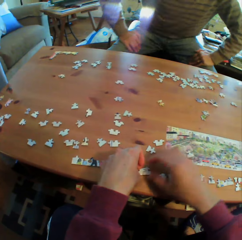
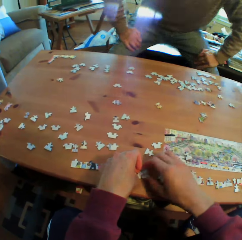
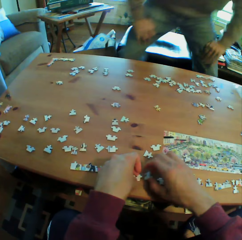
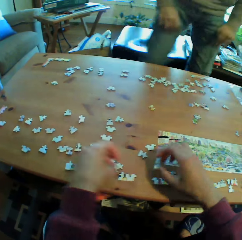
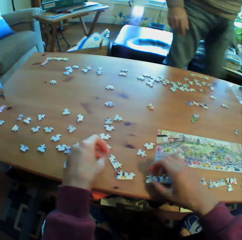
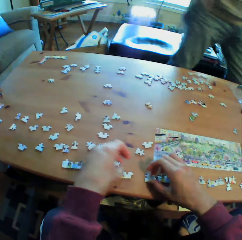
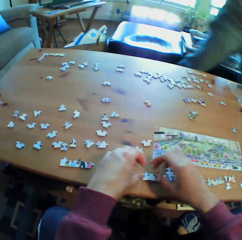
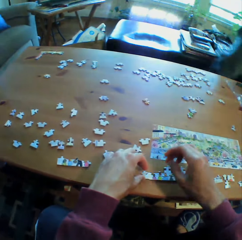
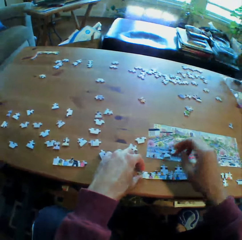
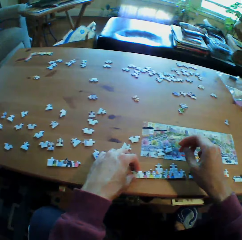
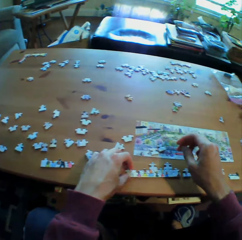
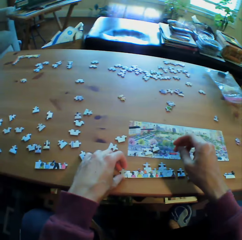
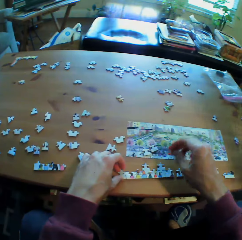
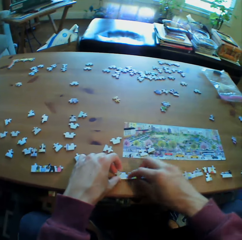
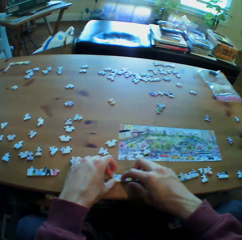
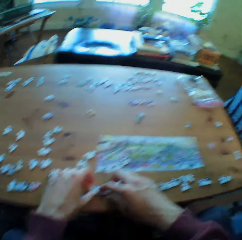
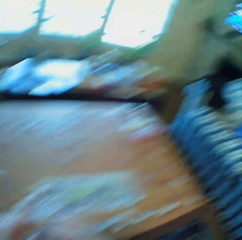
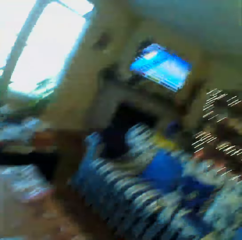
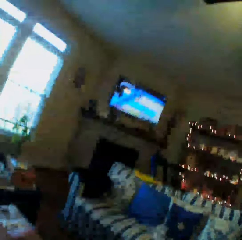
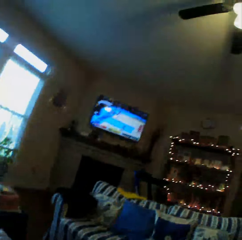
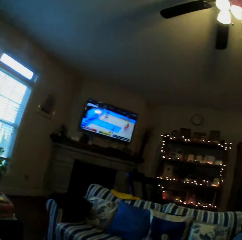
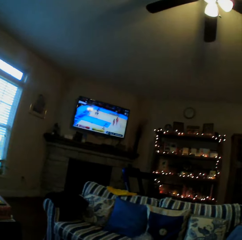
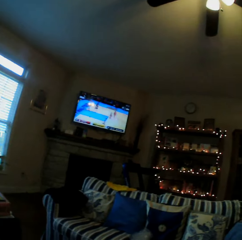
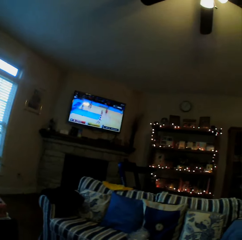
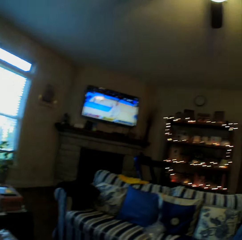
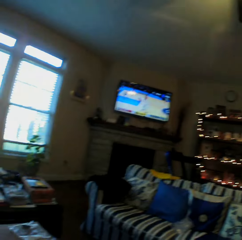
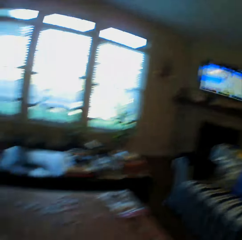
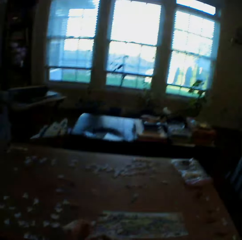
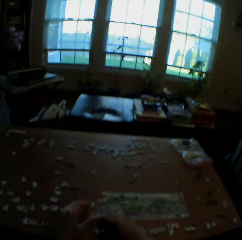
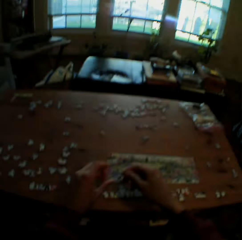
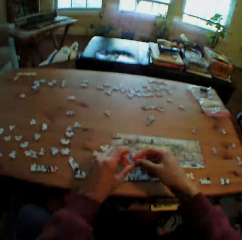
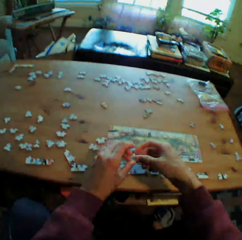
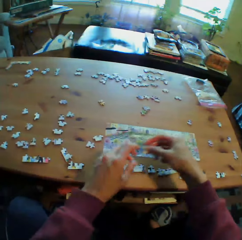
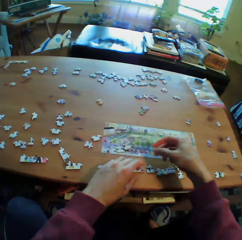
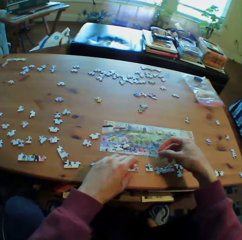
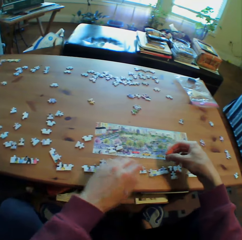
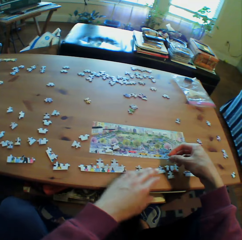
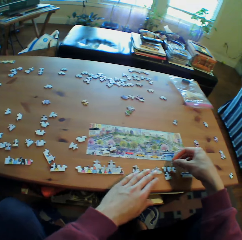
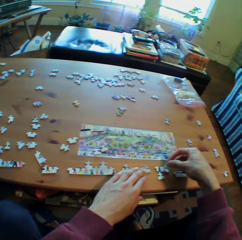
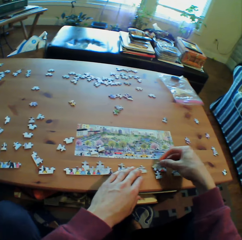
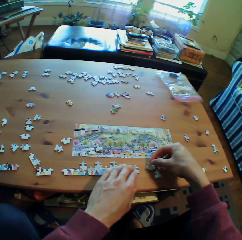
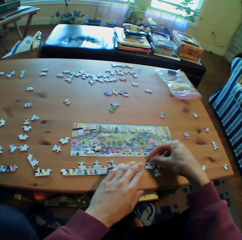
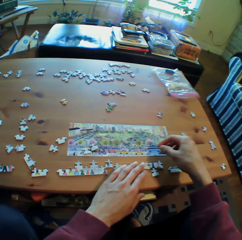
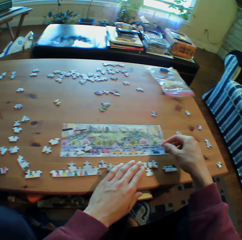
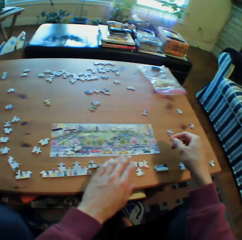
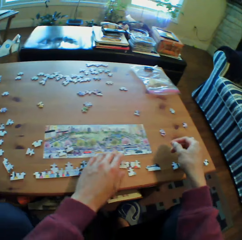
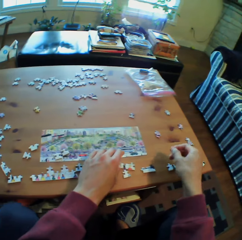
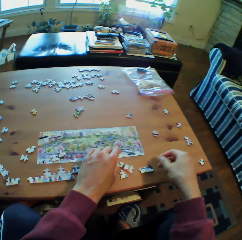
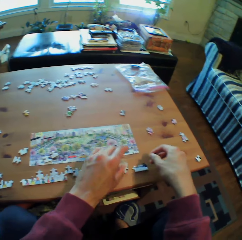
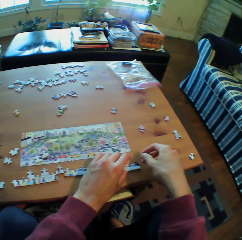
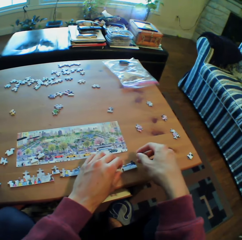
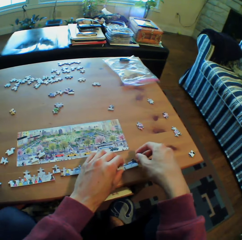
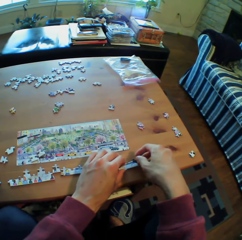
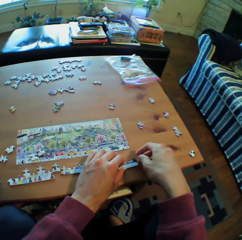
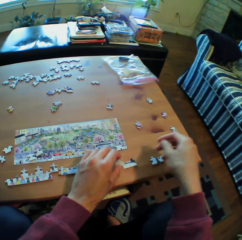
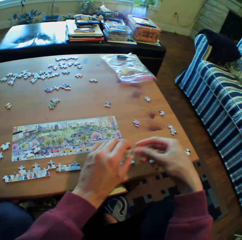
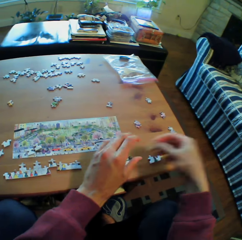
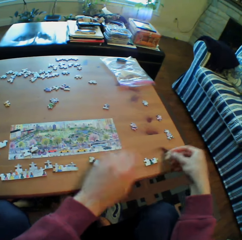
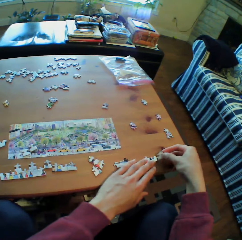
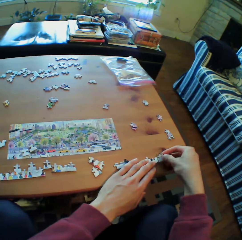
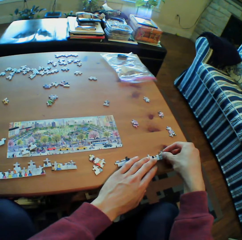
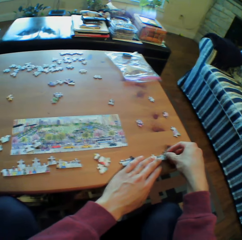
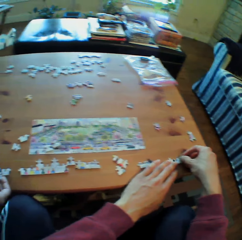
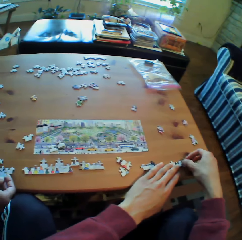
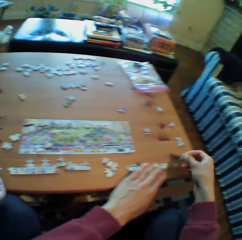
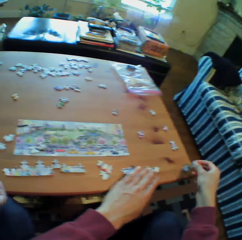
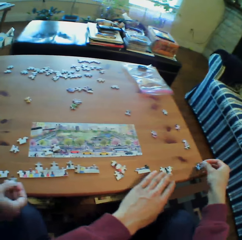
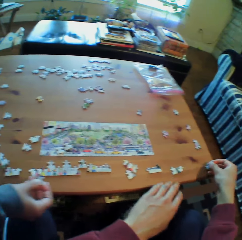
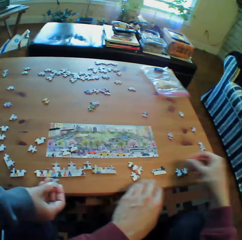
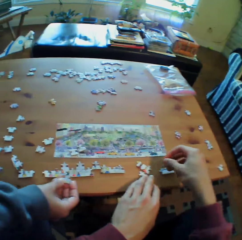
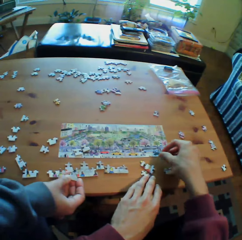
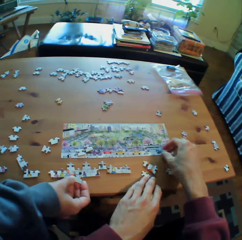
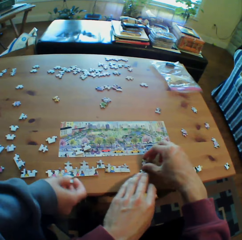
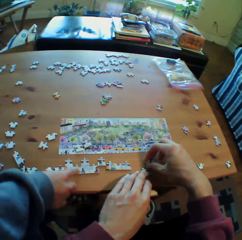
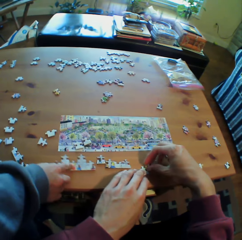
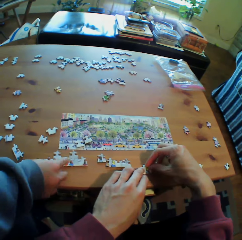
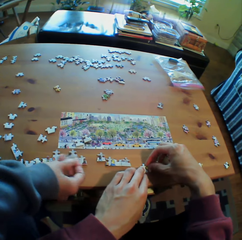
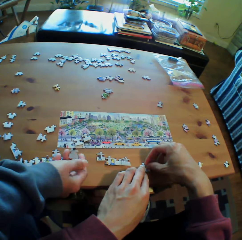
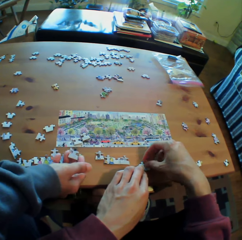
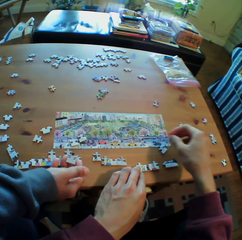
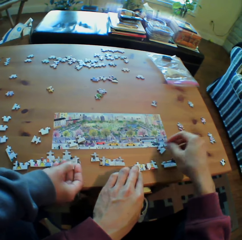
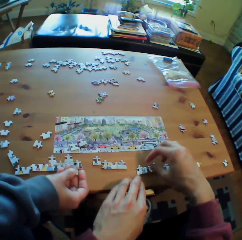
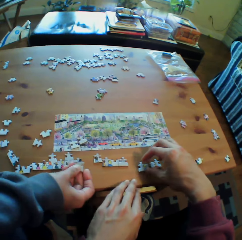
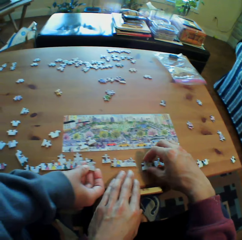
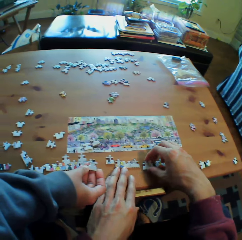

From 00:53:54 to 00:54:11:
A man stands. He walks around the room. The camera wearer arranges the puzzles on the table. Another man holds a puzzle in his hand.

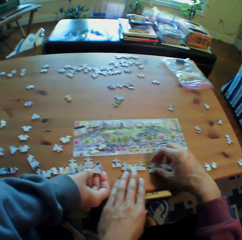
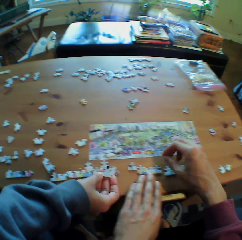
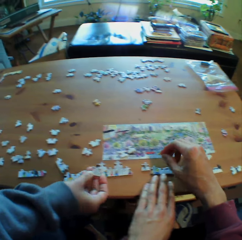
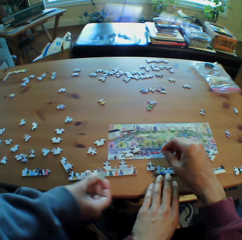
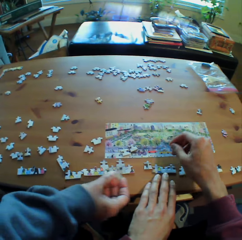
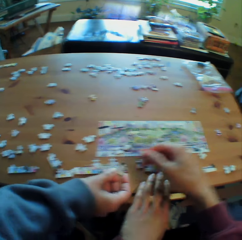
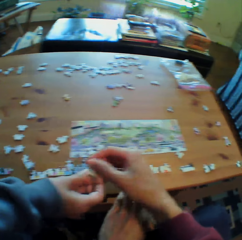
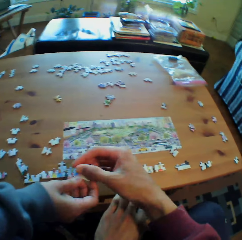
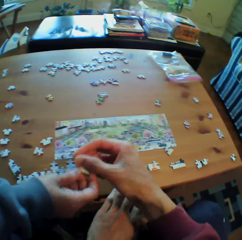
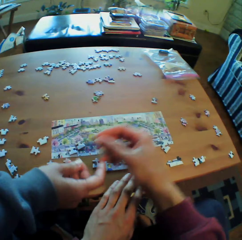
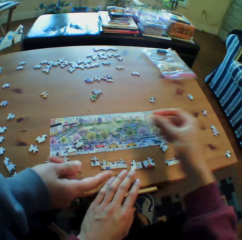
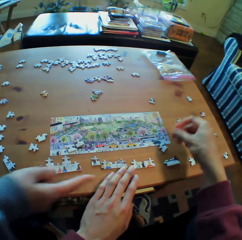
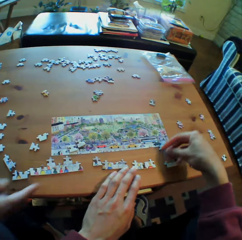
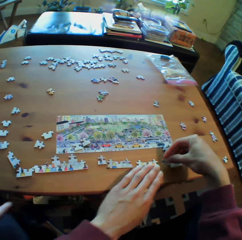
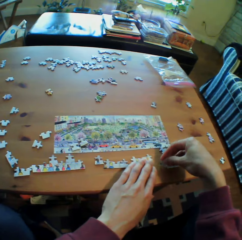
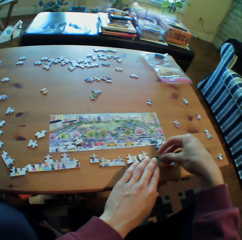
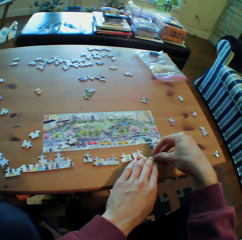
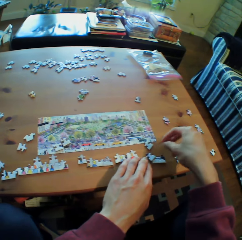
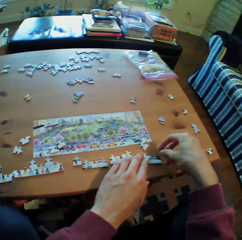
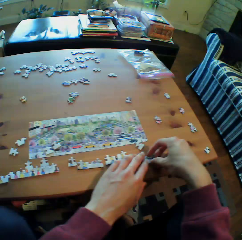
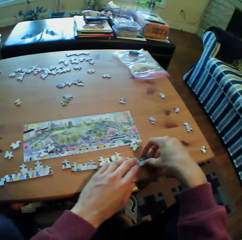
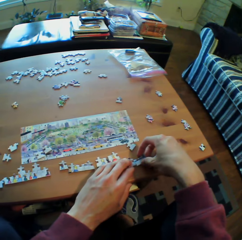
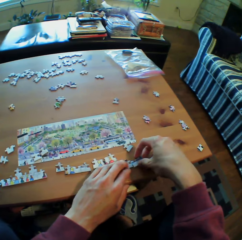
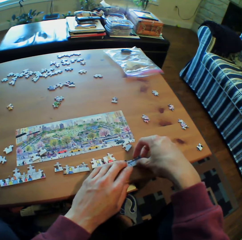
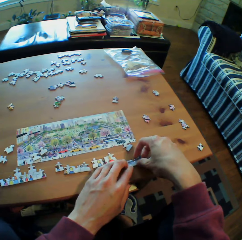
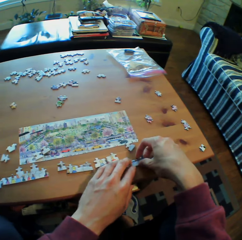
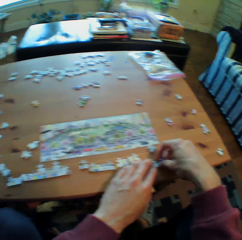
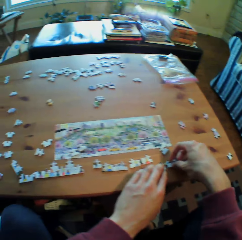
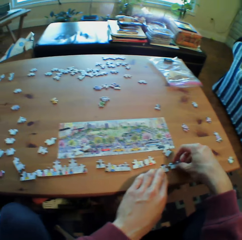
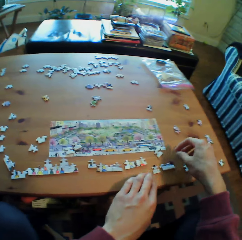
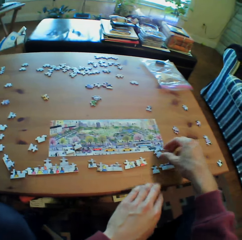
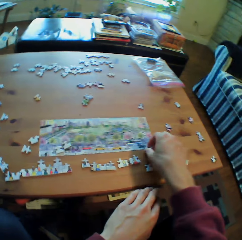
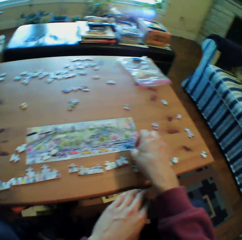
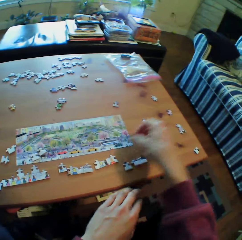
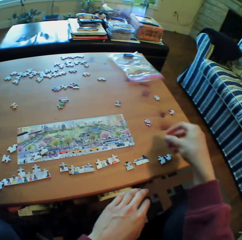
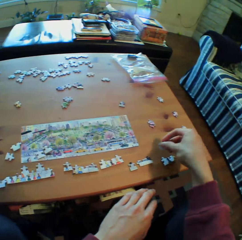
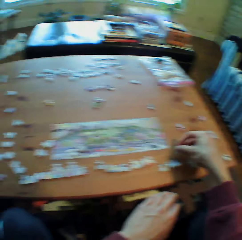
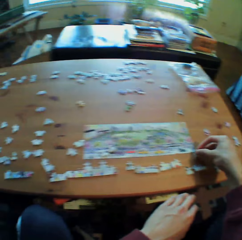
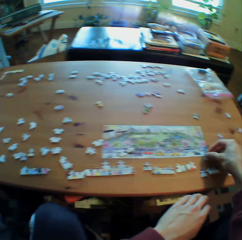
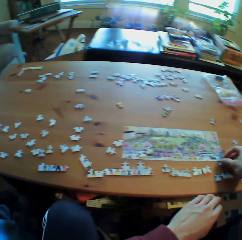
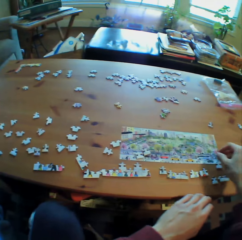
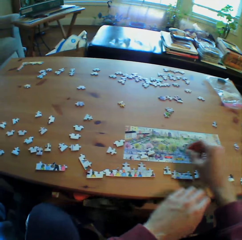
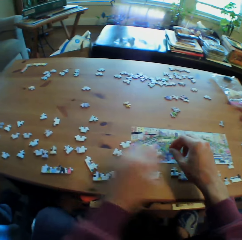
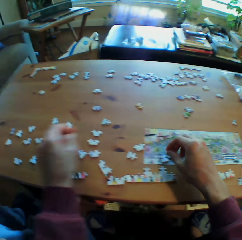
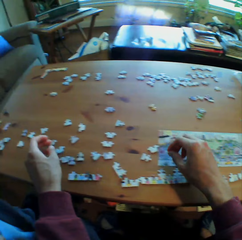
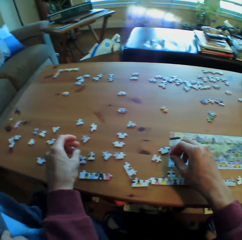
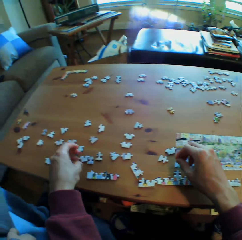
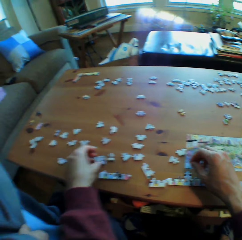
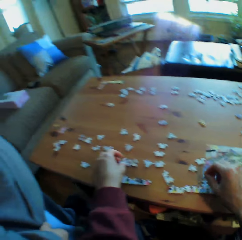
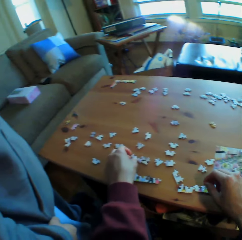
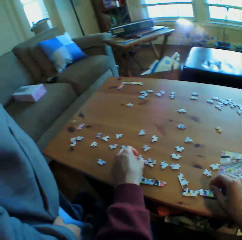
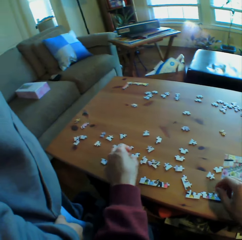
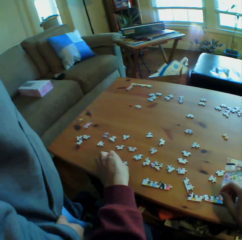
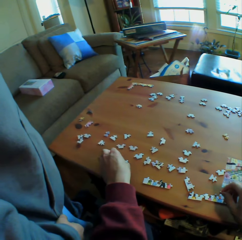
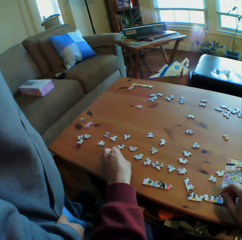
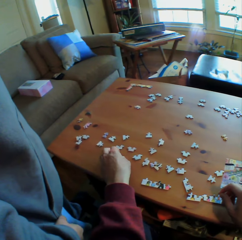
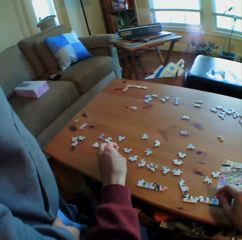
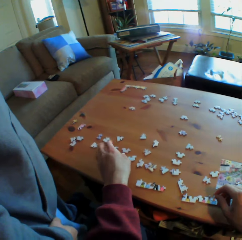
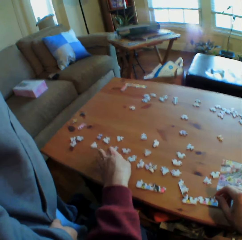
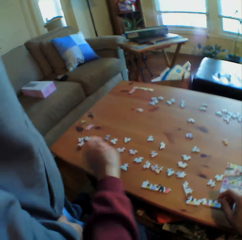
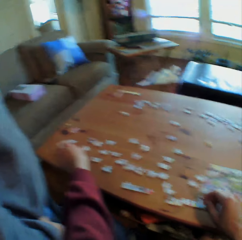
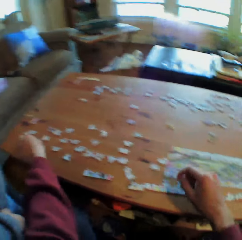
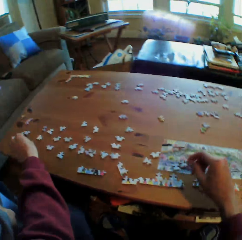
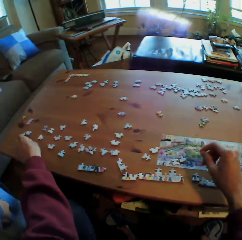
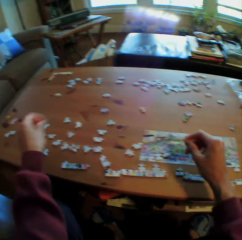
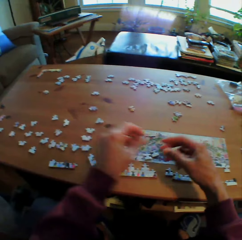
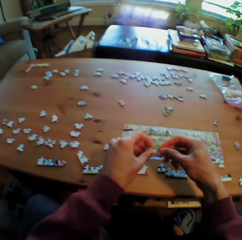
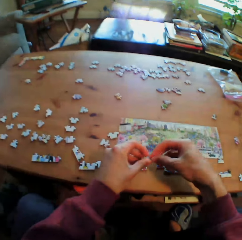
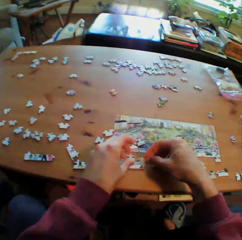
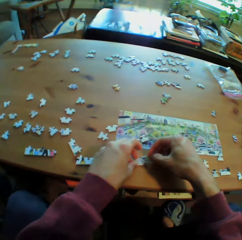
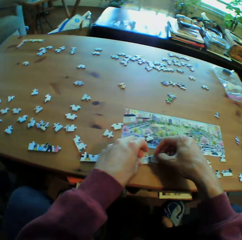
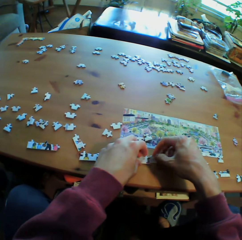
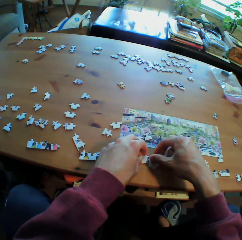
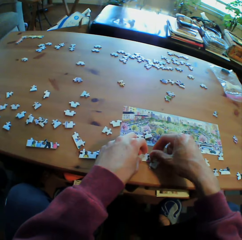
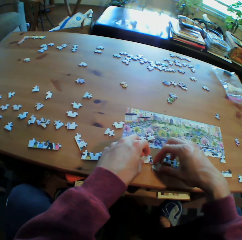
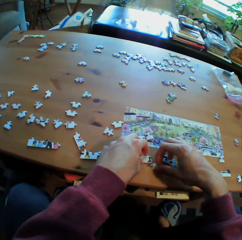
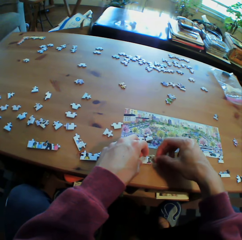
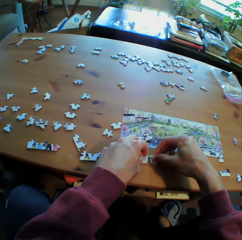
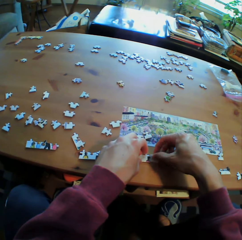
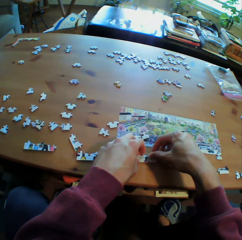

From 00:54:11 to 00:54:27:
The camera wearer picks a puzzle from a man. They arrange the puzzles on the table. Another man stands beside the camera wearer. The camera wearer plays the puzzle.
